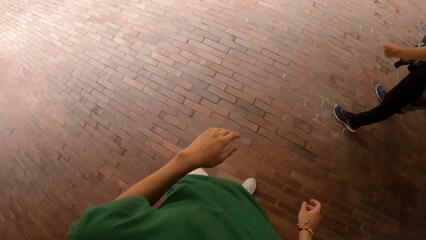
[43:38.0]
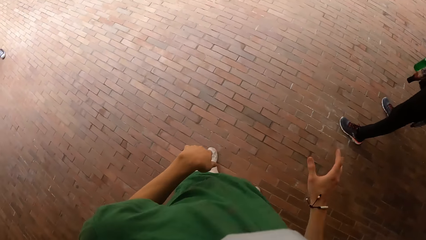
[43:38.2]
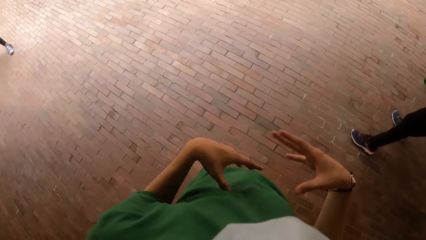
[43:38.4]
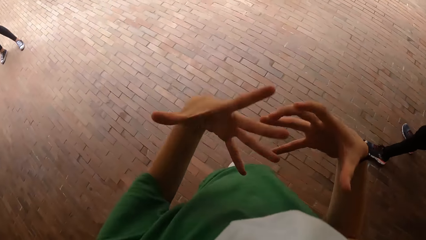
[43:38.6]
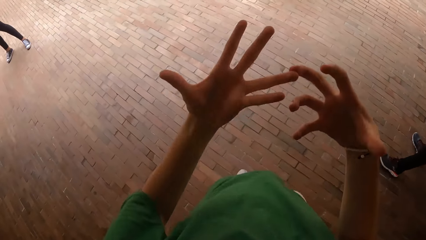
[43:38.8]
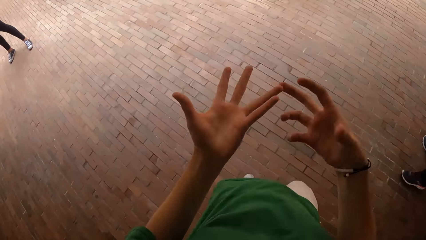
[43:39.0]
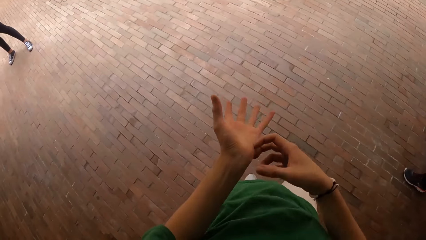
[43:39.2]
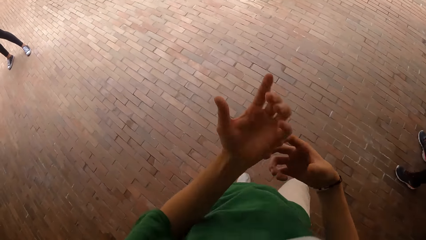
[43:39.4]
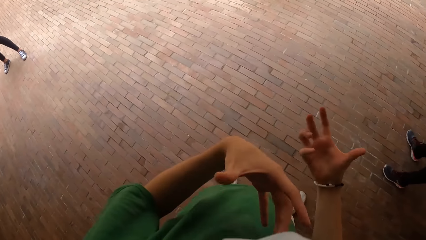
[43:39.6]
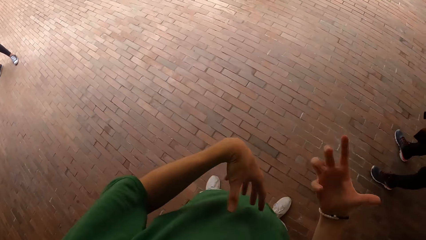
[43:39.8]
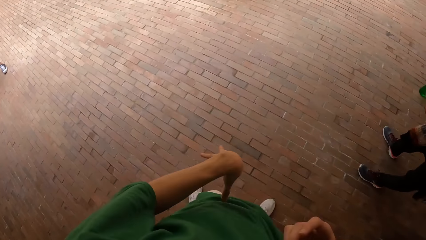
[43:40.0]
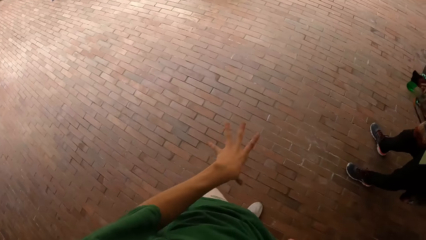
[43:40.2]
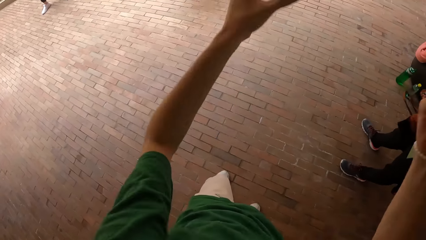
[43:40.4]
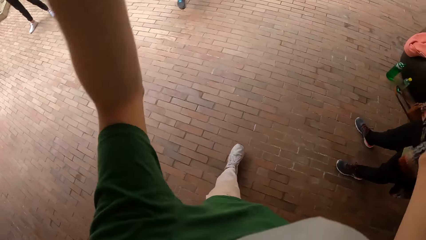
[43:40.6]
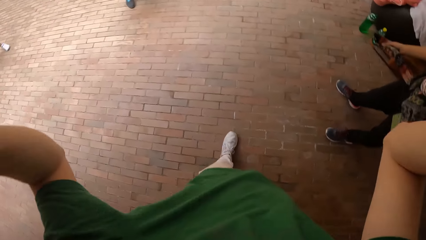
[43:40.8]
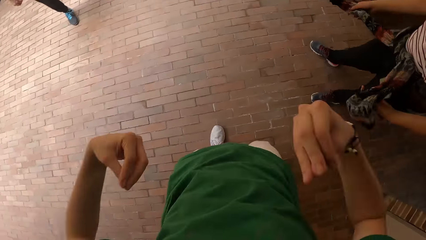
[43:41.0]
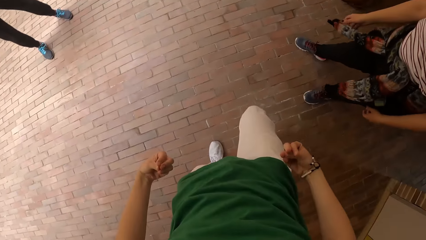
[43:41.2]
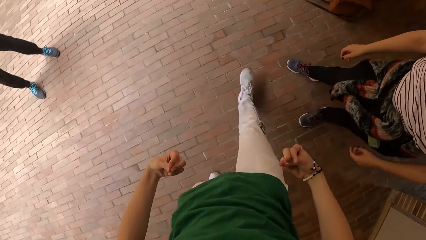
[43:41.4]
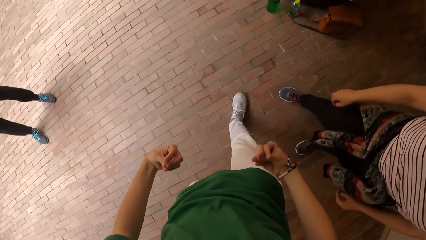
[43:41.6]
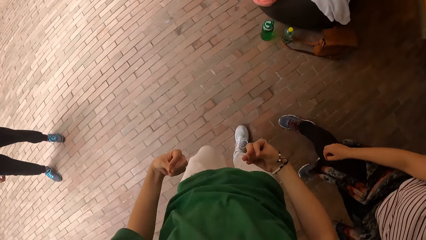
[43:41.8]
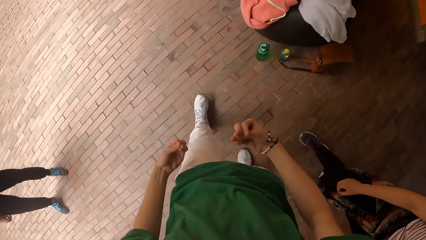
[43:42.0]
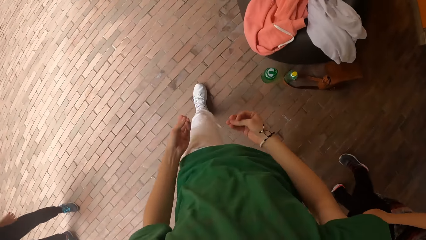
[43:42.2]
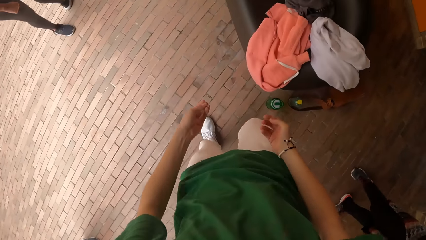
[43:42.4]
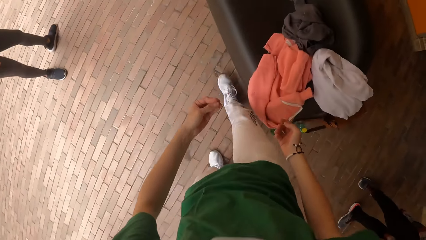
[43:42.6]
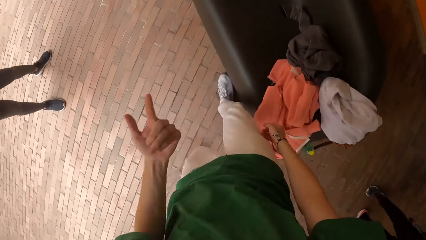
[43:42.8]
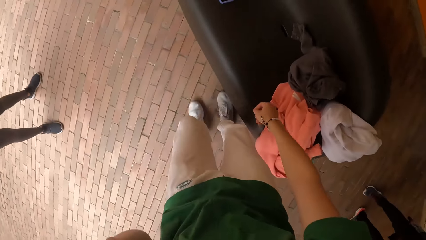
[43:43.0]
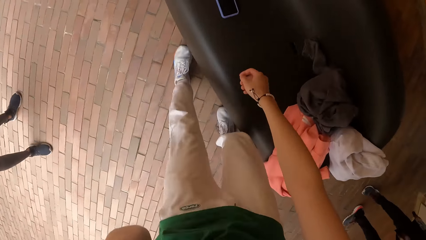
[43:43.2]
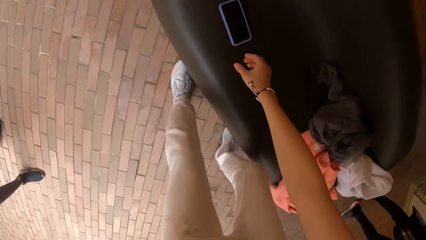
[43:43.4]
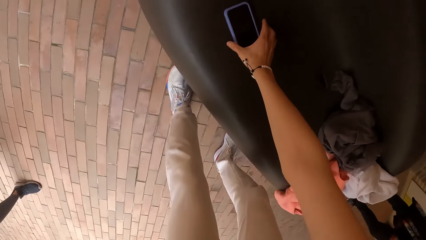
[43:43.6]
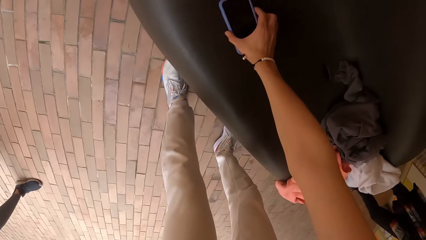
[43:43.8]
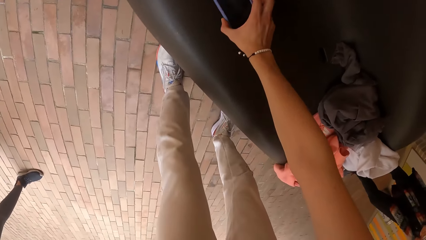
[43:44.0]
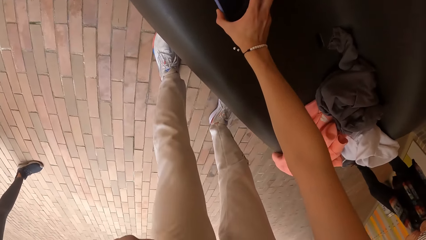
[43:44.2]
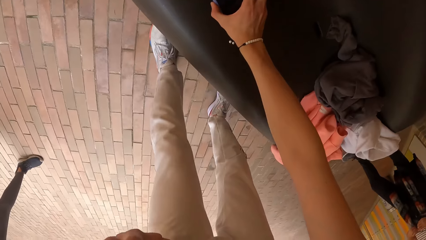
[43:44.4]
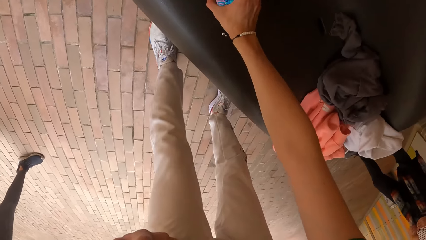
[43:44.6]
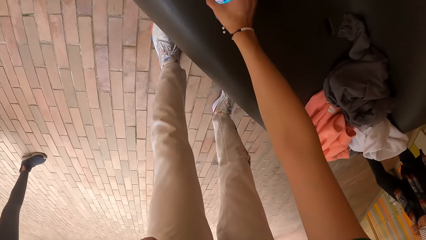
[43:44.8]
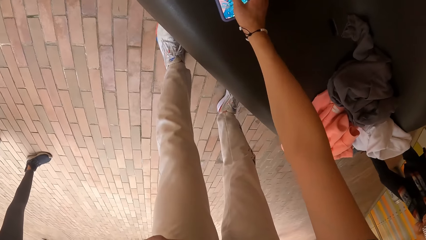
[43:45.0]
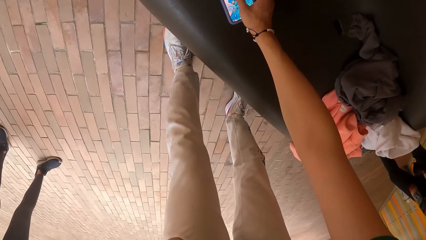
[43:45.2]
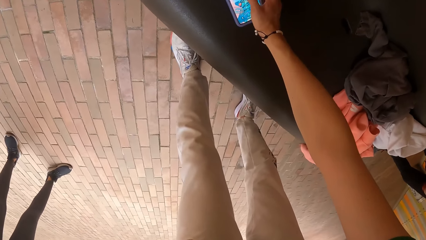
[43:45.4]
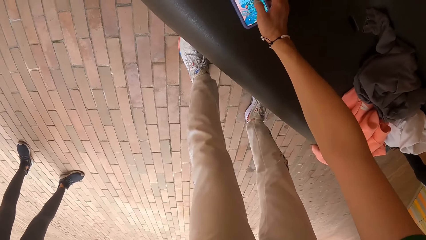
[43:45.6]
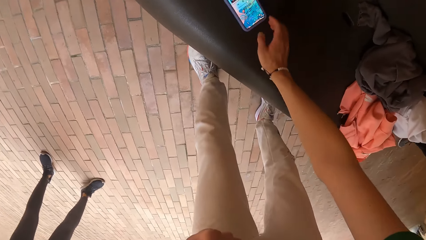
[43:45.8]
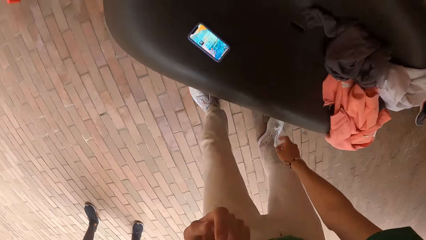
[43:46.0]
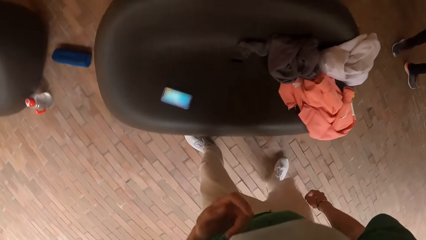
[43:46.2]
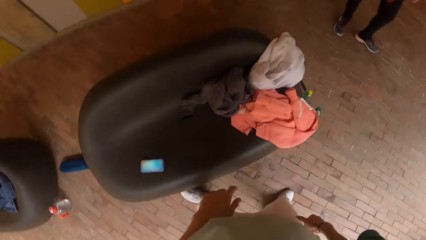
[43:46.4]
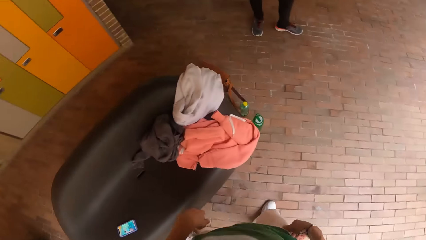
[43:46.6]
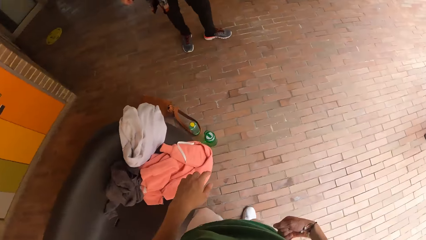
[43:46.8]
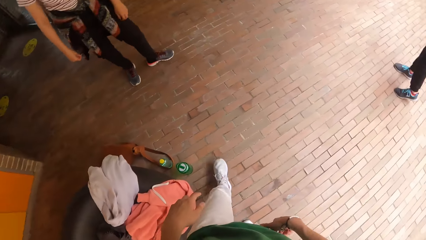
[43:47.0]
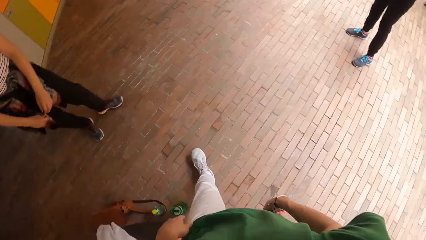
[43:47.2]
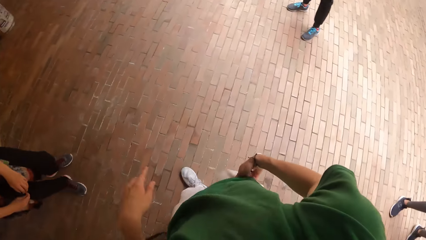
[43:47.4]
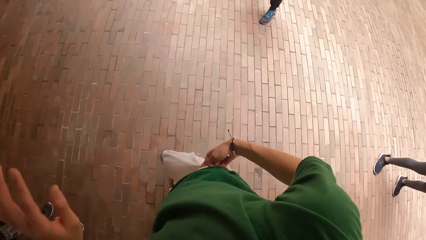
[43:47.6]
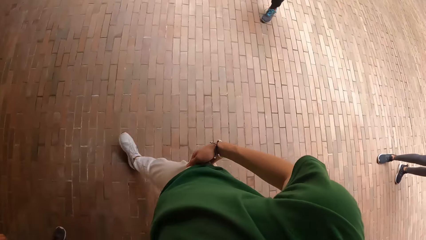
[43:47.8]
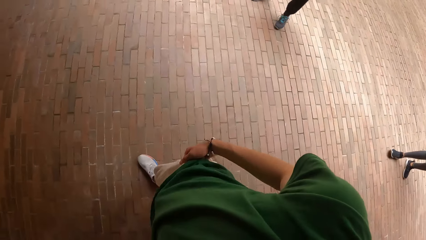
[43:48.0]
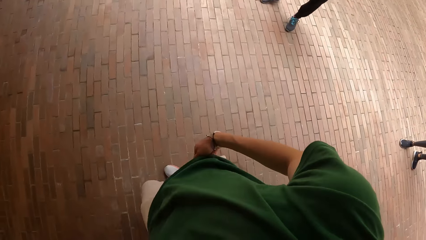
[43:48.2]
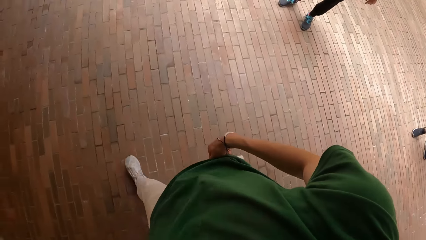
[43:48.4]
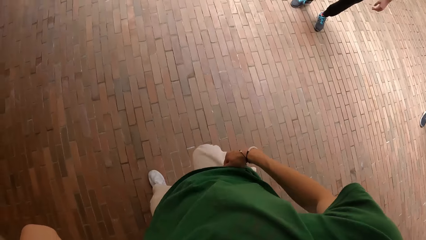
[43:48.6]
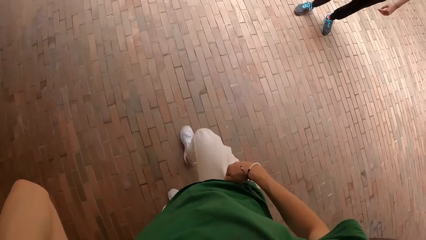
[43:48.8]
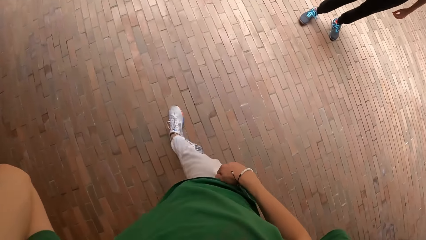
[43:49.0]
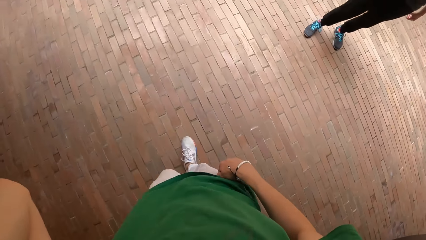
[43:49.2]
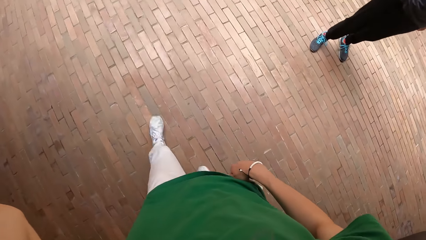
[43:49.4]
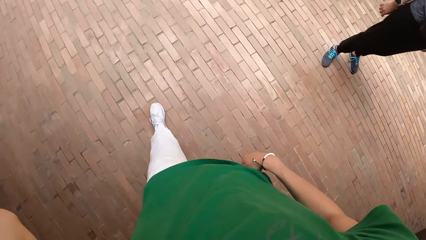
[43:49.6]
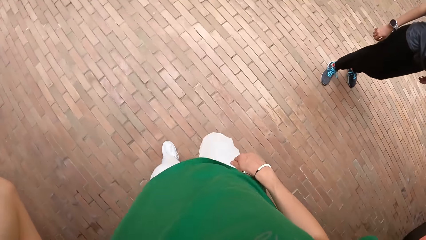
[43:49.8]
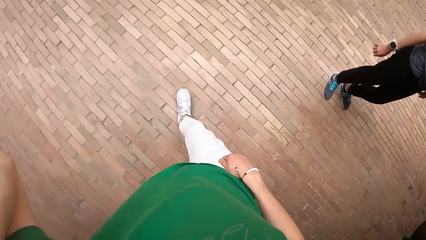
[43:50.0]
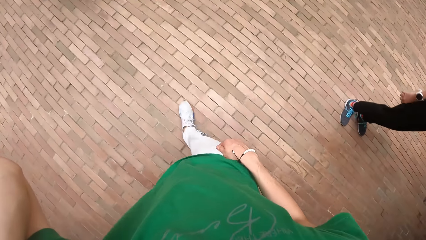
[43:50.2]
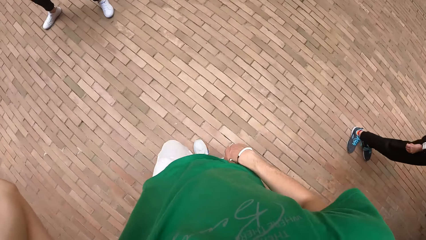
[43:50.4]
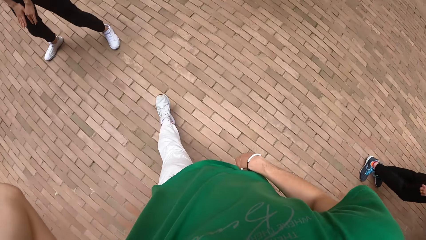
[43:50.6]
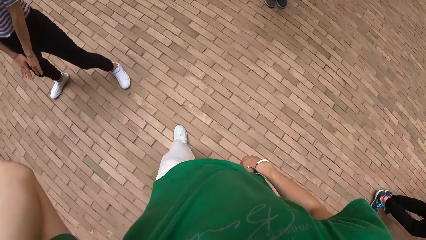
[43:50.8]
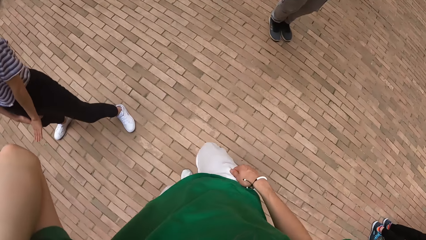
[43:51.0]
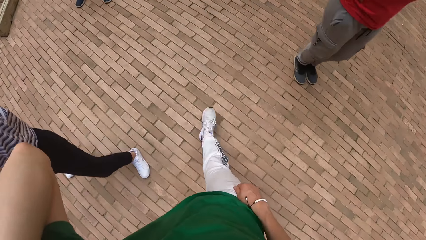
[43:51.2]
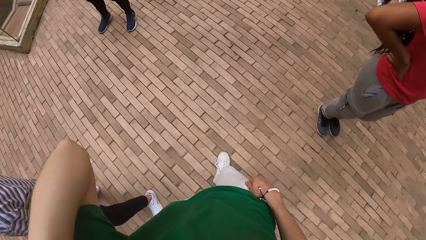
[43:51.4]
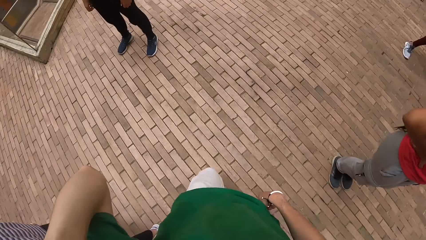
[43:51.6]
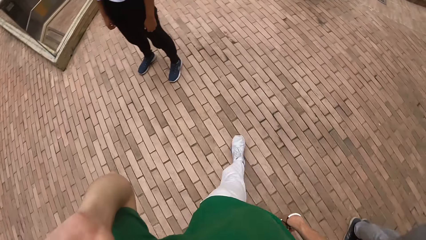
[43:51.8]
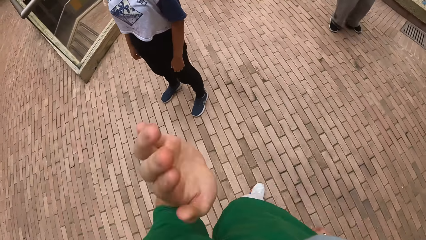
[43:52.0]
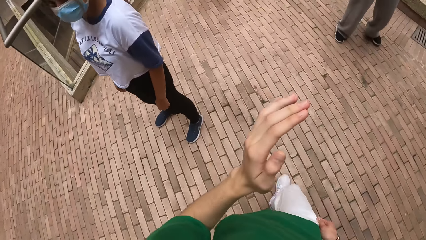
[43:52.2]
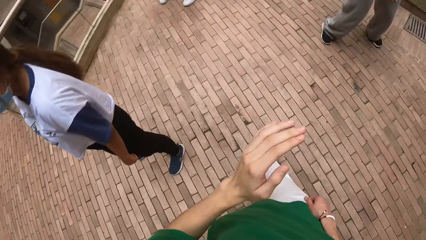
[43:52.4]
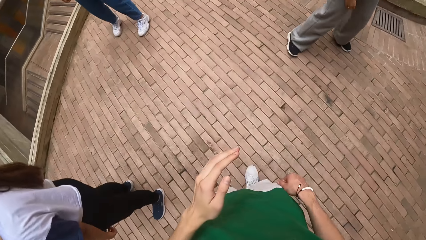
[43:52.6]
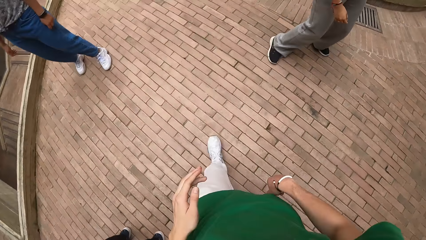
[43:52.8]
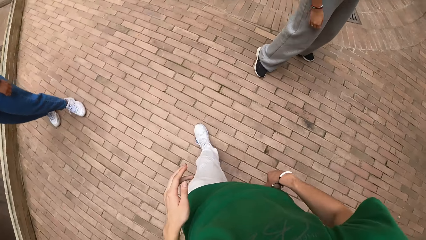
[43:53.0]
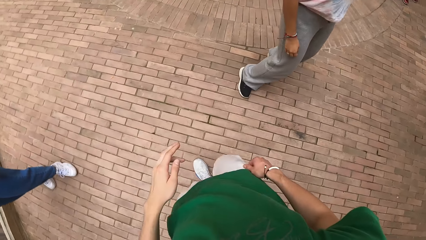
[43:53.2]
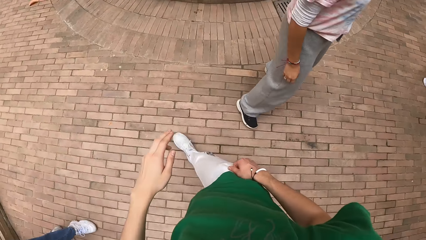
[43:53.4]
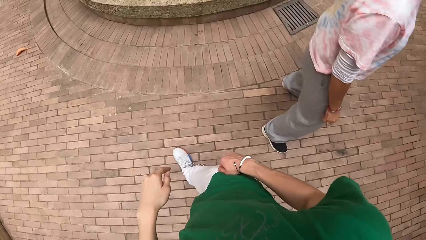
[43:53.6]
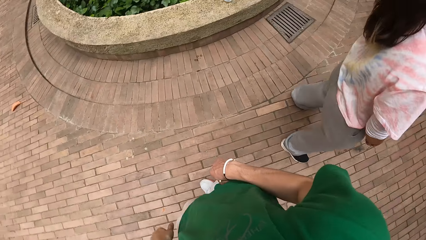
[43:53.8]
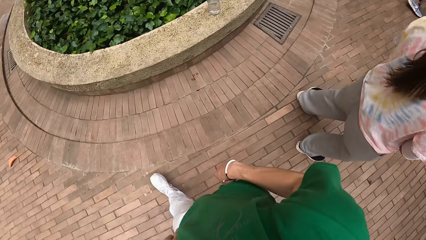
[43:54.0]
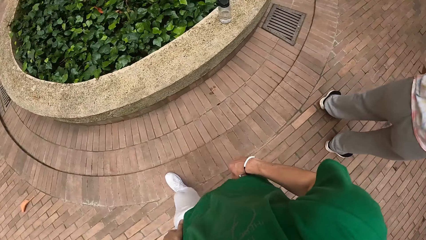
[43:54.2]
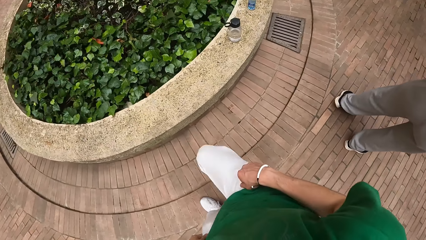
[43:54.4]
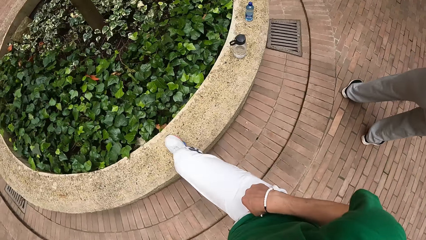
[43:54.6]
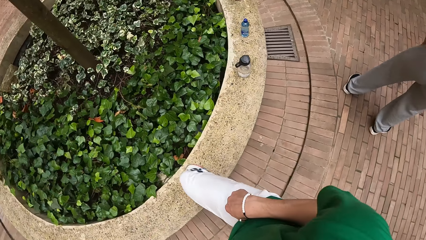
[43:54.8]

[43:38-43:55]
The camera wearer walks to the couch. He operates the phone. He touches the phone on the couch with his right hand. He walks from the couch to a flower bed. A lady stands in the room. The camera wearer adjusts the camera. He touches his face with his left hand. He moves his hand.
